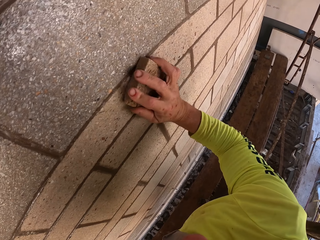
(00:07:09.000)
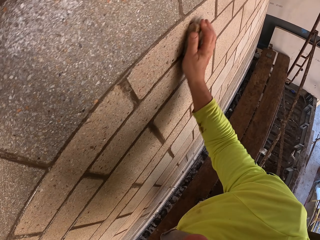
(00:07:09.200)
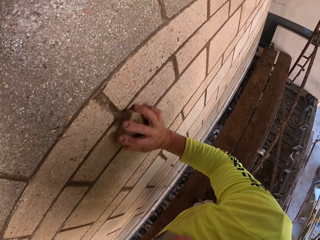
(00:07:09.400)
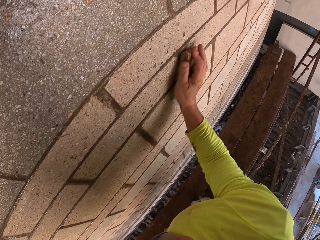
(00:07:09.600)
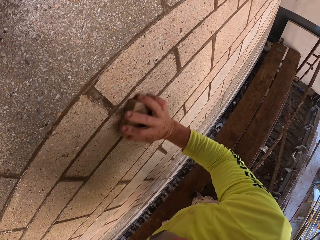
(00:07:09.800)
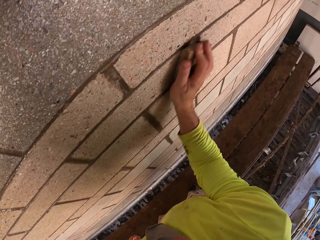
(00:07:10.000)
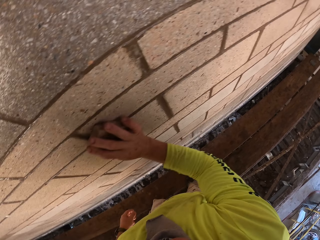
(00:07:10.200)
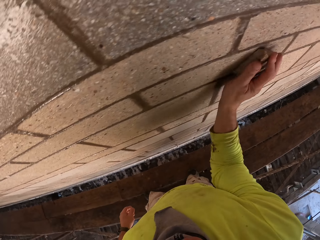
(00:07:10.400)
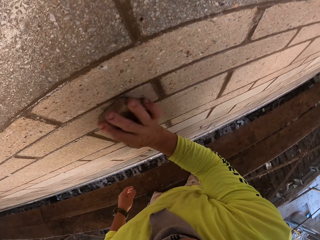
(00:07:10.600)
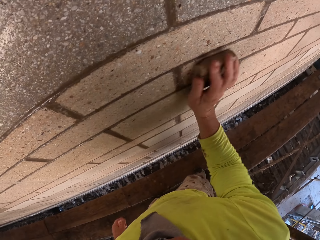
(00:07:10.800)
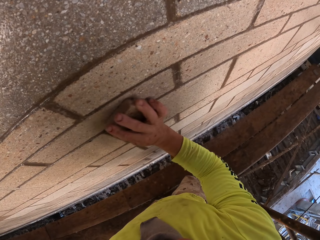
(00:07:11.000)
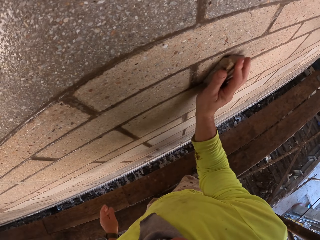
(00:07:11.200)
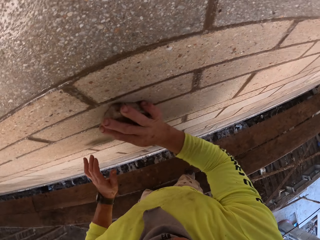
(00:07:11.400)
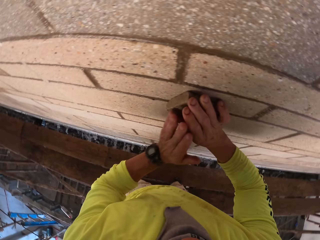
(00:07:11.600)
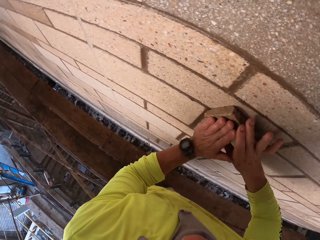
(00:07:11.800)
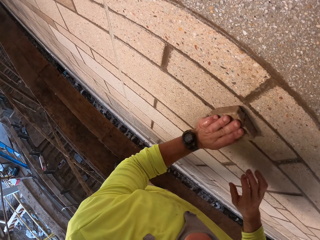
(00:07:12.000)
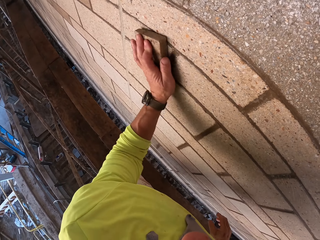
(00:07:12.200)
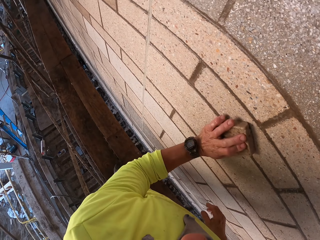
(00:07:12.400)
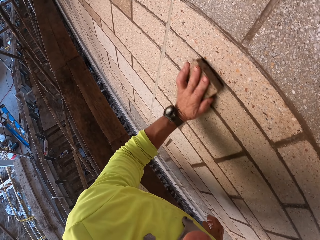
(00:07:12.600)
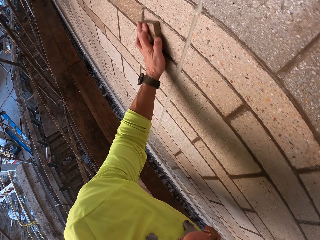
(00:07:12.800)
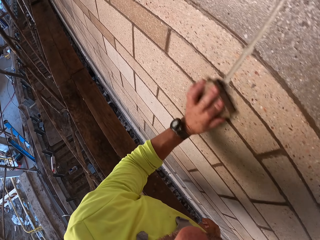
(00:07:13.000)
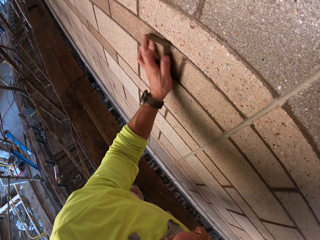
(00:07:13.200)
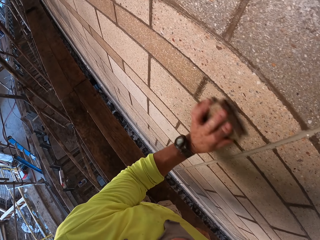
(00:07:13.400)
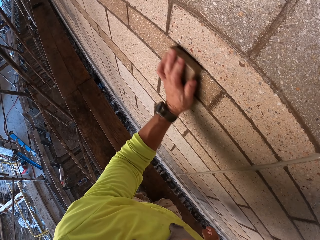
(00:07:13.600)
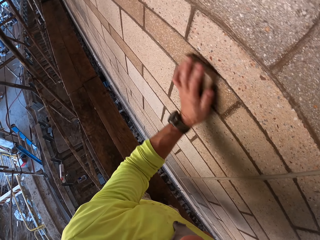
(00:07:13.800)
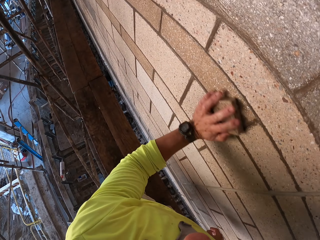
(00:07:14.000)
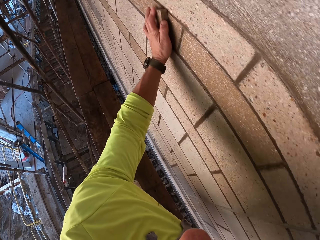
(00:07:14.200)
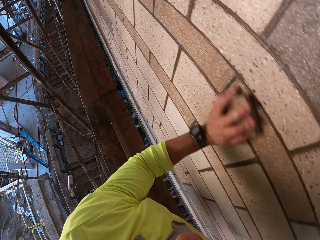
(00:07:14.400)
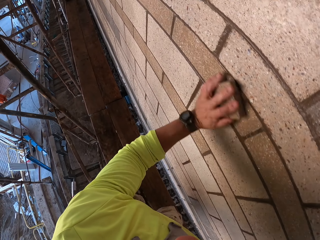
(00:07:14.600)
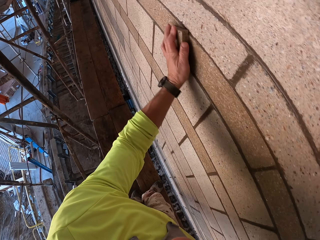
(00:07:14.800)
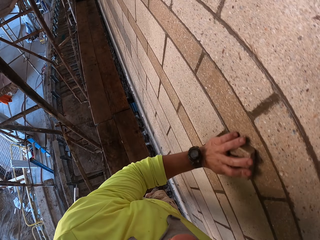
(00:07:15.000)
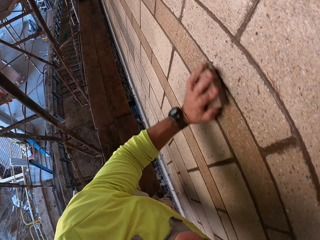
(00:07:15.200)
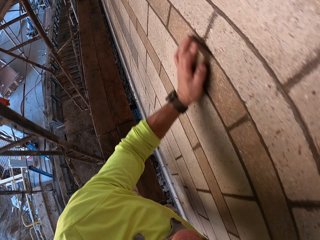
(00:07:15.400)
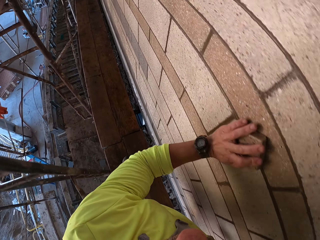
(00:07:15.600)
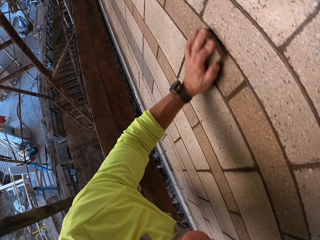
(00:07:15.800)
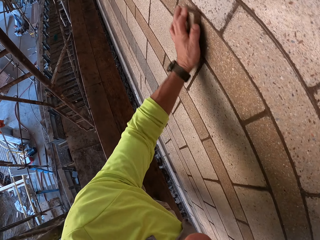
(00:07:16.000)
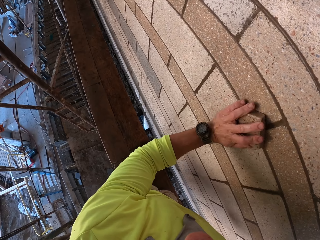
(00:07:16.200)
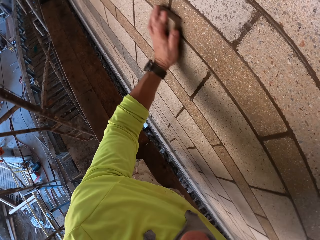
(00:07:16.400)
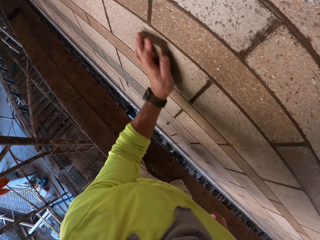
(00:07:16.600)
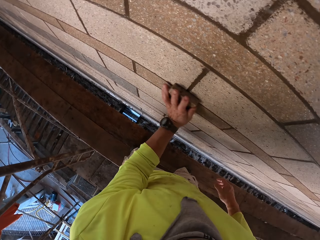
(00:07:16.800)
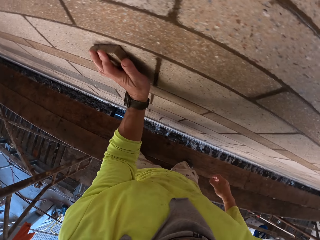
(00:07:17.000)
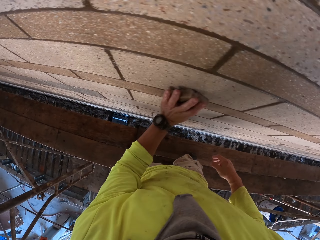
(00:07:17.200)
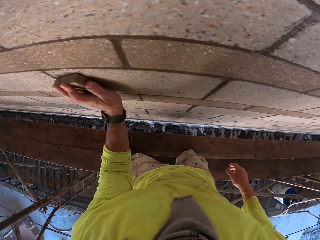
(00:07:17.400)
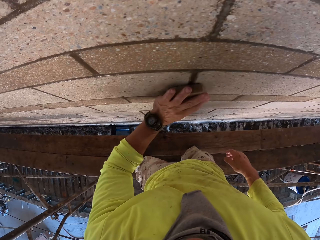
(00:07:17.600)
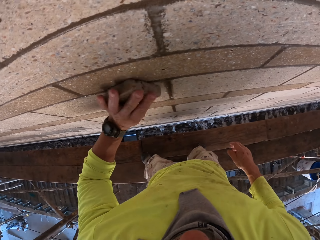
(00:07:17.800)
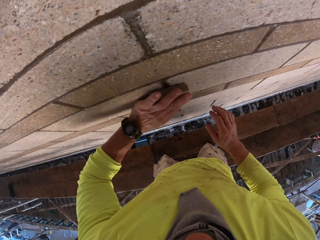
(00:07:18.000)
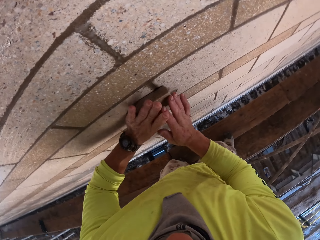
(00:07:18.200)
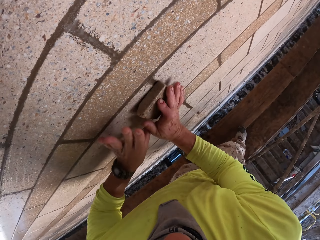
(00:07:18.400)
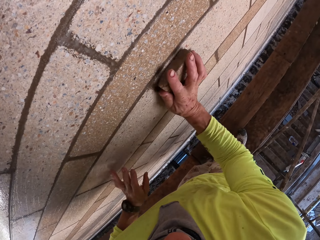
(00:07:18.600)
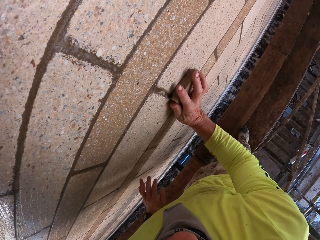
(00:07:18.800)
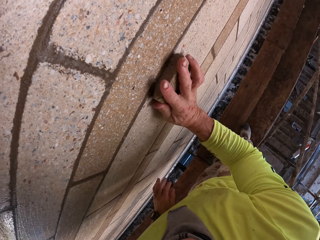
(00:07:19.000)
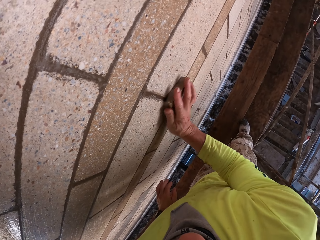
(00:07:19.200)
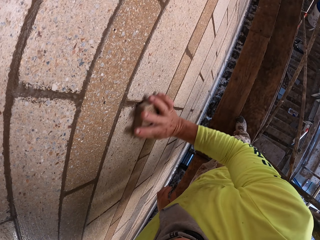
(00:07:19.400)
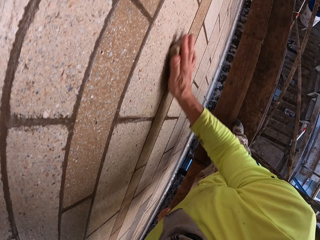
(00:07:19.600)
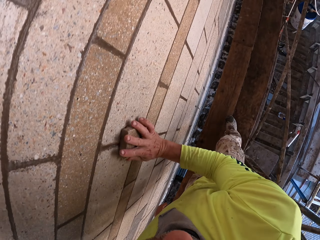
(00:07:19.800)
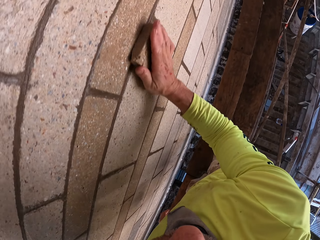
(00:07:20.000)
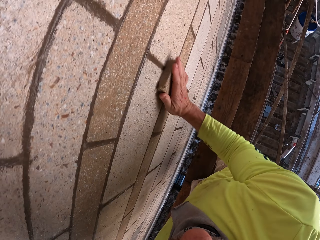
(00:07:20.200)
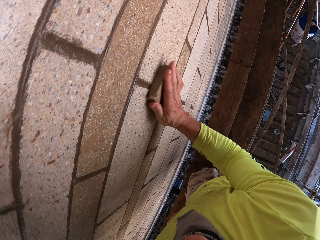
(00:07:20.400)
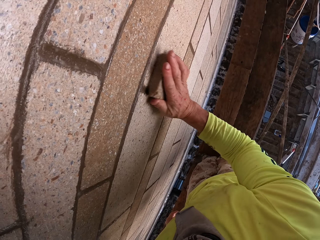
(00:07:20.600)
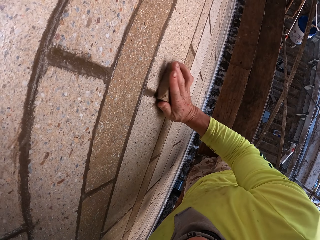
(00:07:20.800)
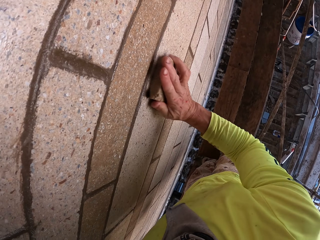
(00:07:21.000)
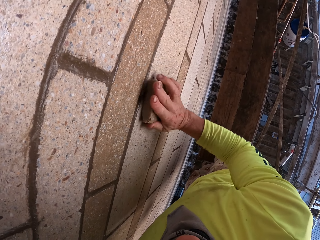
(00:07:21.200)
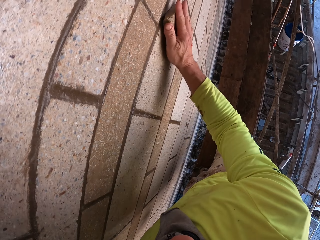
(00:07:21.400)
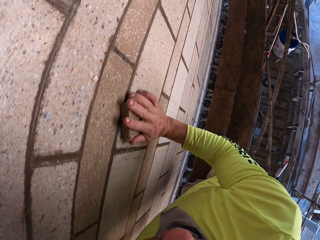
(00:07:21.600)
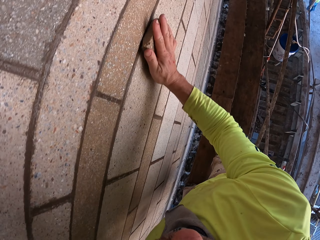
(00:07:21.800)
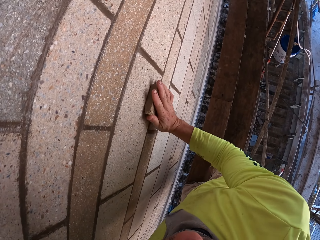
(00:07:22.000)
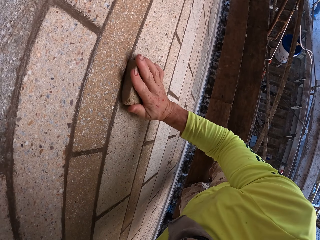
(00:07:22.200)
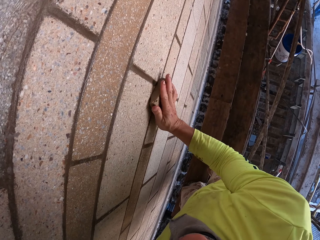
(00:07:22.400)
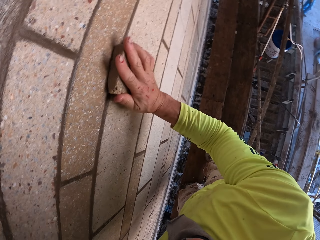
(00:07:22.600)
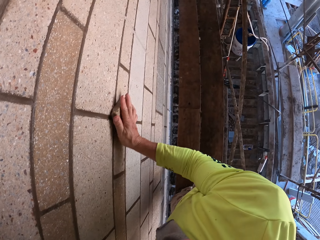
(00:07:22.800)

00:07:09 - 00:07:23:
The camera wearer turns to the side. They scrub the wall. They hold the scrub sponge with the left hand. They hold the scrub sponge with the left hand. They scrub the wall.

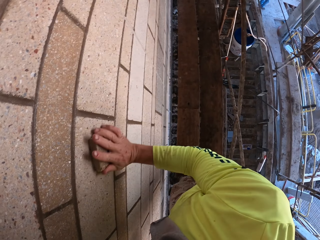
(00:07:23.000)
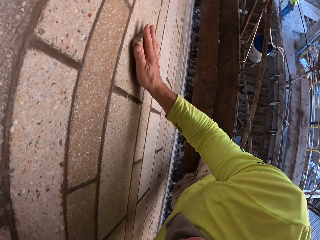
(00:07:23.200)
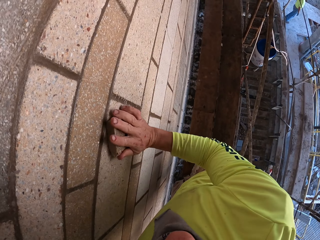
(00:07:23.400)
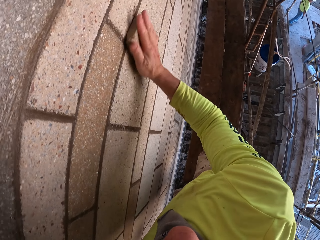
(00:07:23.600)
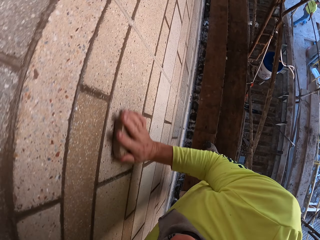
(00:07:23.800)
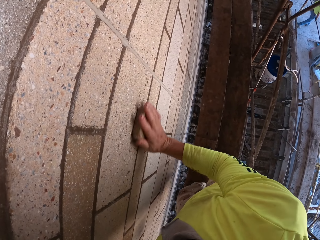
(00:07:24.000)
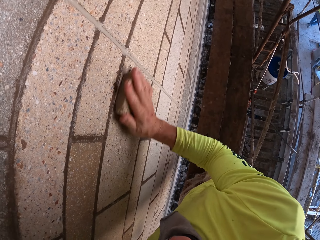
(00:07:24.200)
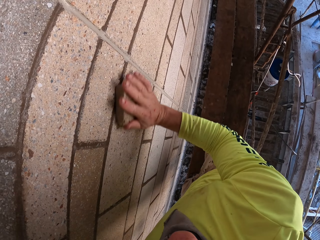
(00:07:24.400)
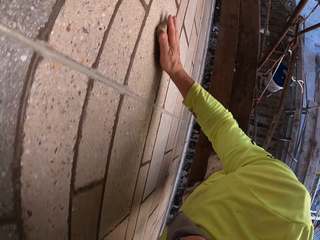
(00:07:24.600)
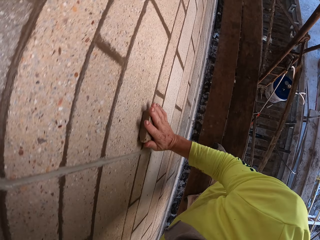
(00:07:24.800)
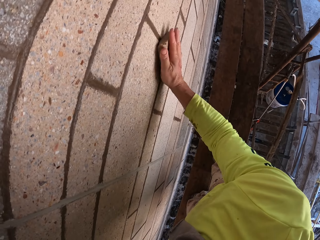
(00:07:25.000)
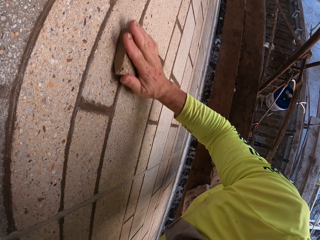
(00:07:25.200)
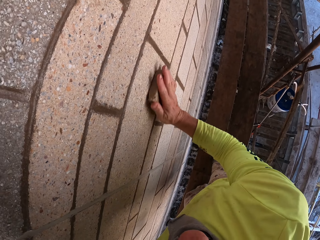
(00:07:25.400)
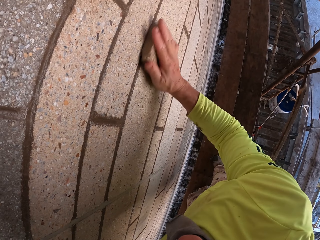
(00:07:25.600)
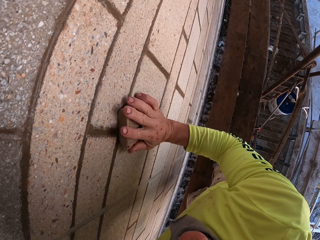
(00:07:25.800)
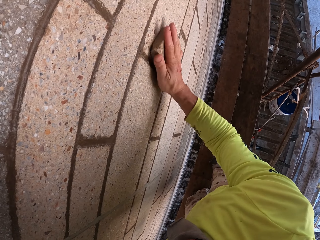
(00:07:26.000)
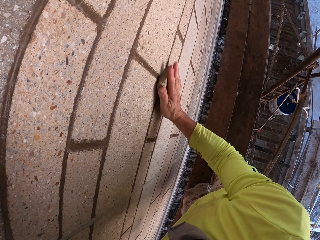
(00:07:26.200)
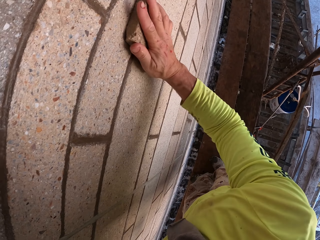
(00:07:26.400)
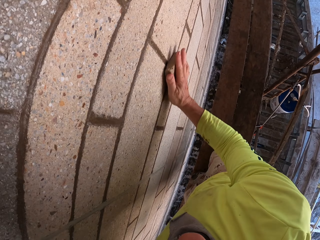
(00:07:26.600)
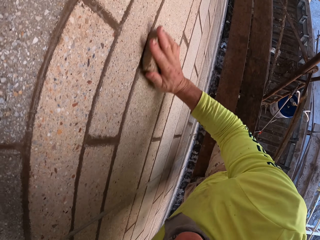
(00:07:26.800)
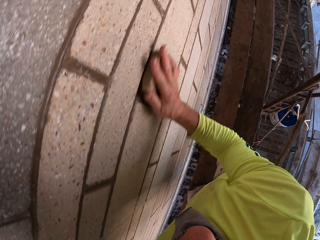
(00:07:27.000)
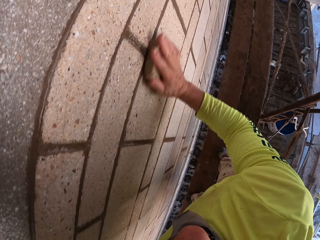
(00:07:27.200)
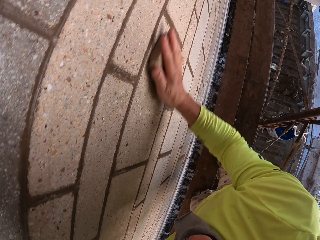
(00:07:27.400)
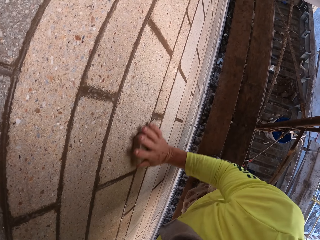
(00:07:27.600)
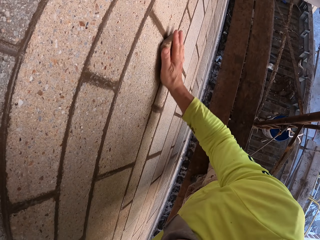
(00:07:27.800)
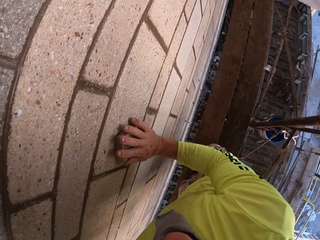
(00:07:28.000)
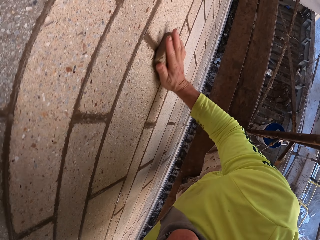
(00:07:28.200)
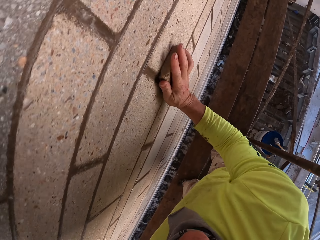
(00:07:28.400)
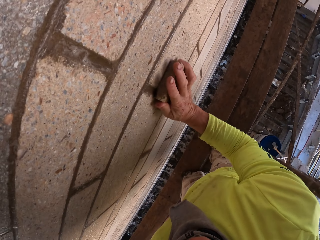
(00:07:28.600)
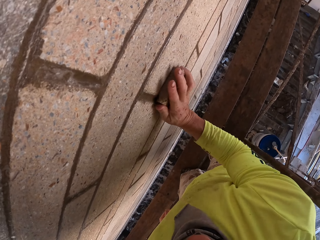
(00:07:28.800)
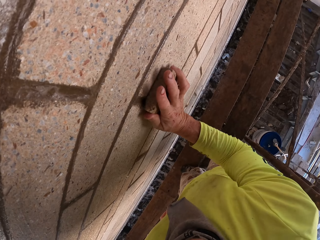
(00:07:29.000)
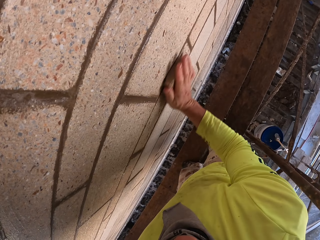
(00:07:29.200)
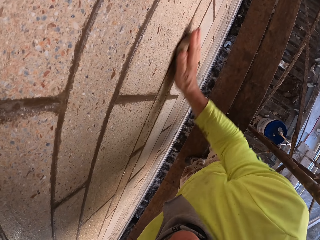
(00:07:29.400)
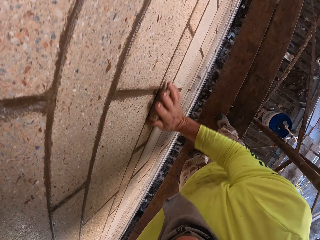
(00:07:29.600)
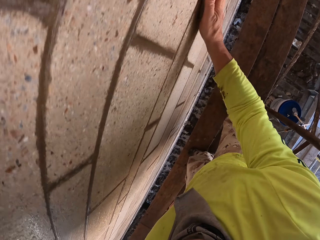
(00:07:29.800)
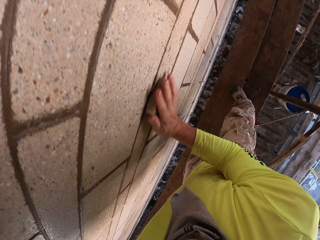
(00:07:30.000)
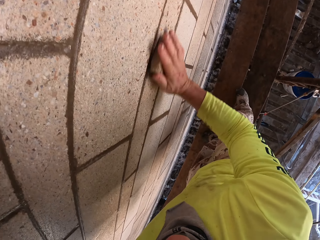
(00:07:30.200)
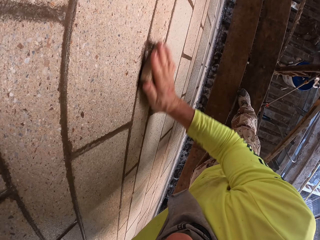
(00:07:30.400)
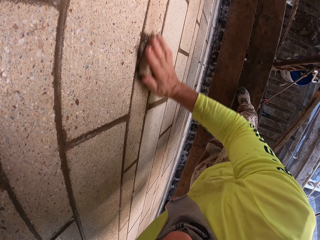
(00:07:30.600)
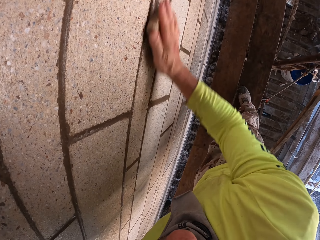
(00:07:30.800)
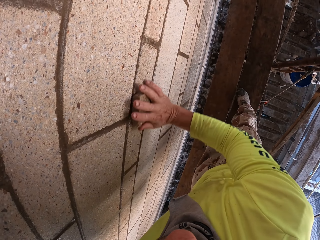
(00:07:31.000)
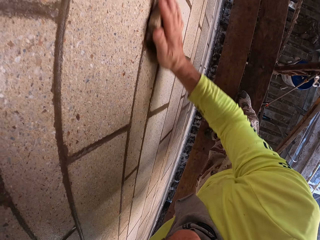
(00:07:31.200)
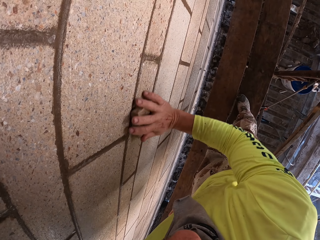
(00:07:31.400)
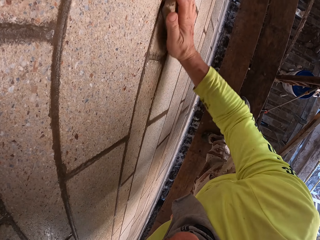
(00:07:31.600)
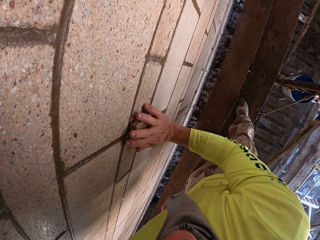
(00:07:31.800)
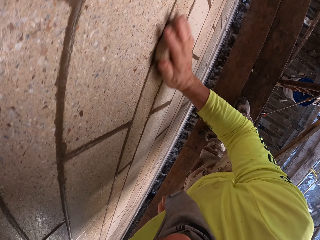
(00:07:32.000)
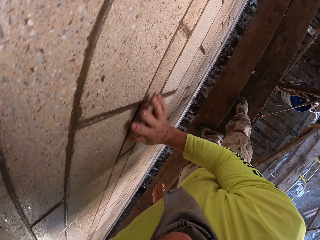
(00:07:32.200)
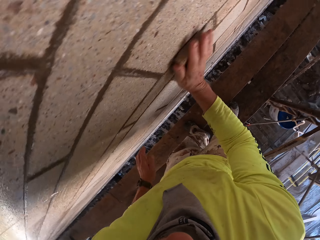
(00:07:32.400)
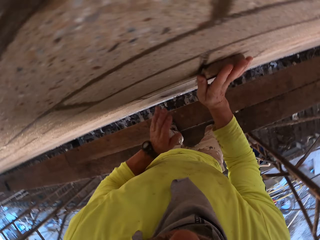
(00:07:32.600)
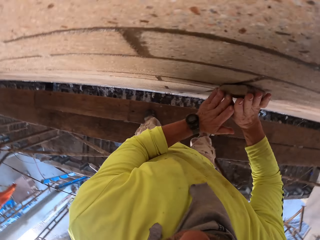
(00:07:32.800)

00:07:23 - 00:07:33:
The camera wearer scrubs the wall. They move.
